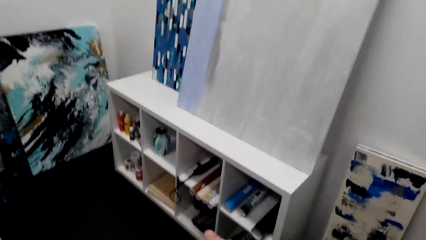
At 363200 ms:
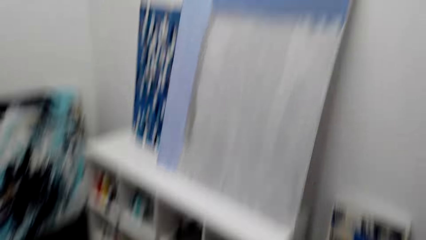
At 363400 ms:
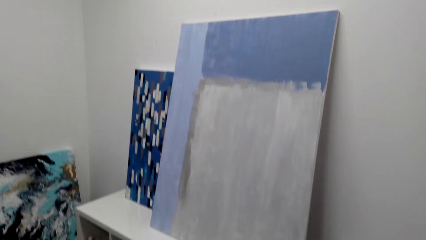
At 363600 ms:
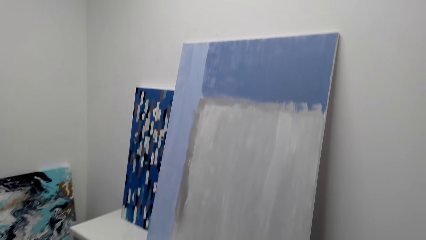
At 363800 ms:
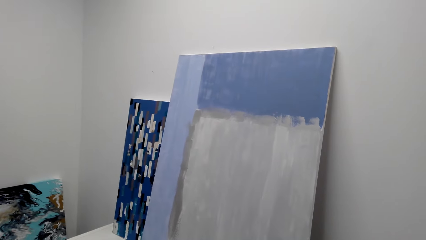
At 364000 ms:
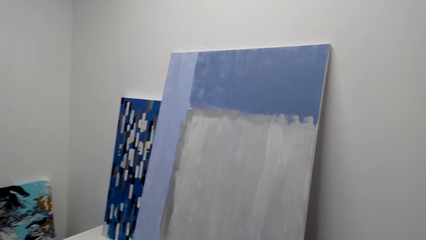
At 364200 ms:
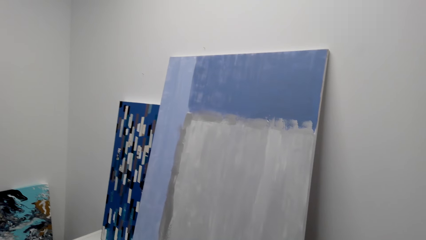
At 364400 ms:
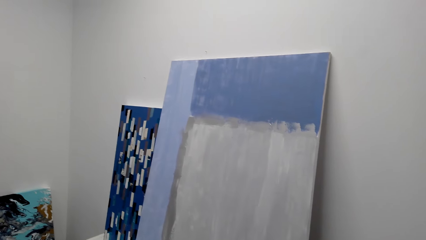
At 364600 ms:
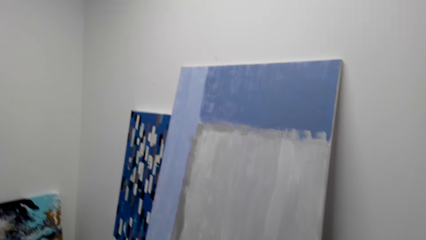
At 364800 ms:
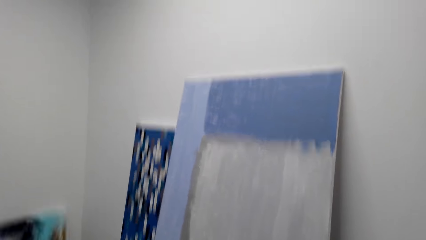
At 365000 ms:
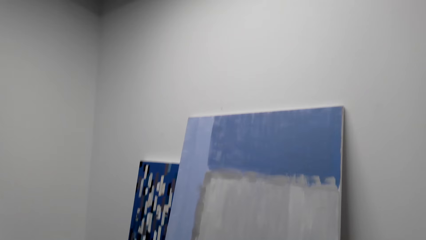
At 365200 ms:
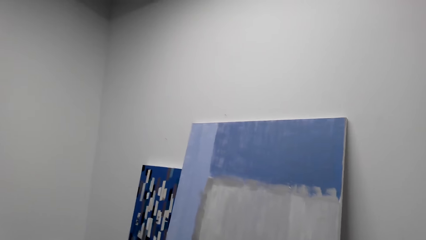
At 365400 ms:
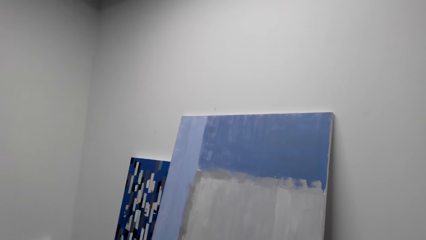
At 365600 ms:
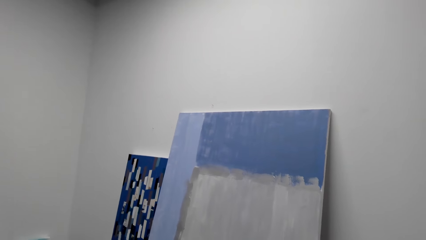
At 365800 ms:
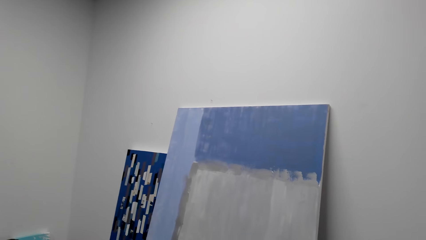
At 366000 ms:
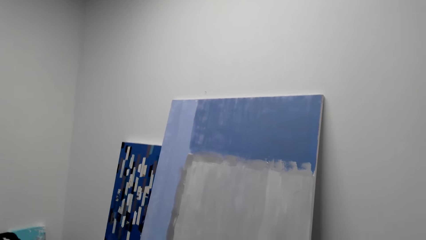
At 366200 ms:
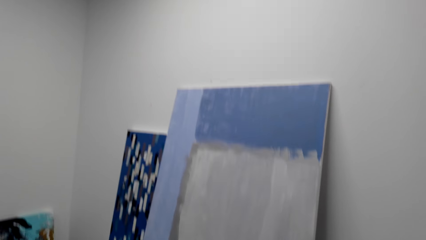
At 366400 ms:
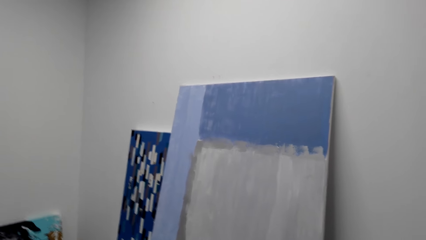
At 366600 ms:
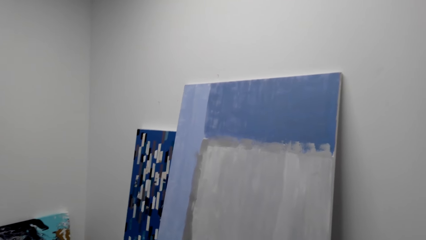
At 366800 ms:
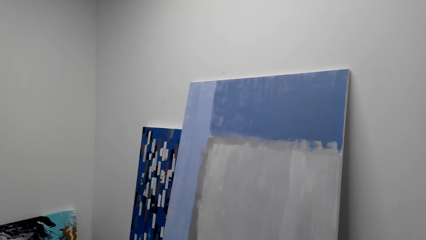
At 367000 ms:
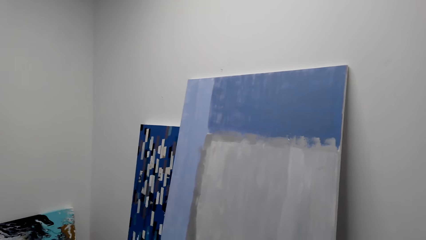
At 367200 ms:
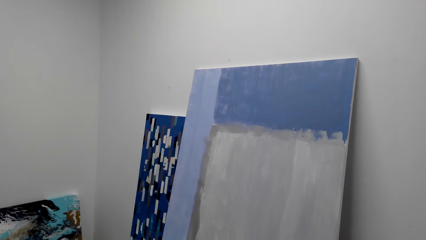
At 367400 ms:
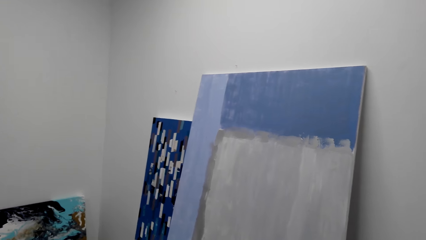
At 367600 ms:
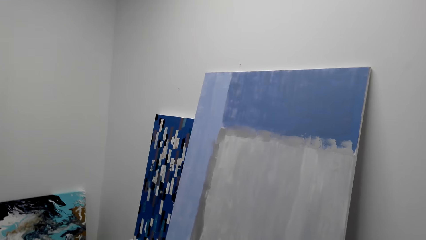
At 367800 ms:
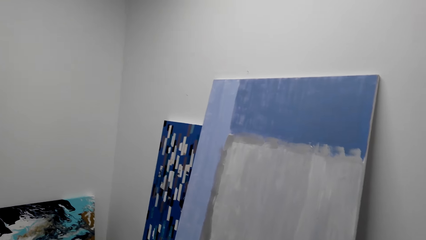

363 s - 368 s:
The camera wearer moves his hand.

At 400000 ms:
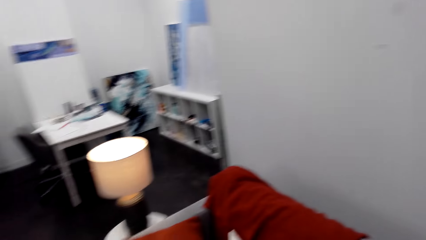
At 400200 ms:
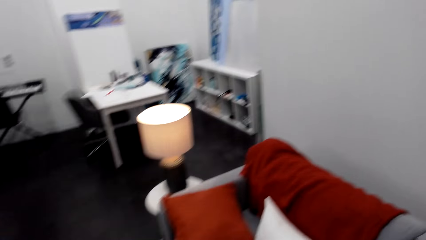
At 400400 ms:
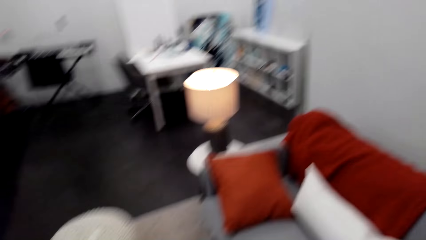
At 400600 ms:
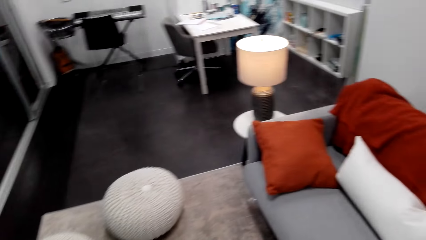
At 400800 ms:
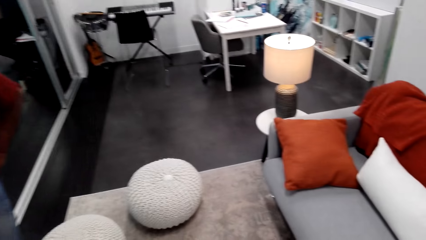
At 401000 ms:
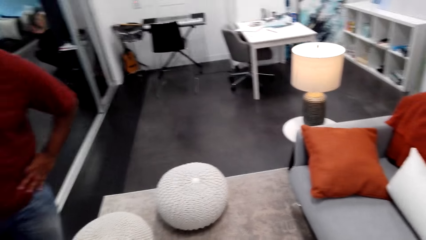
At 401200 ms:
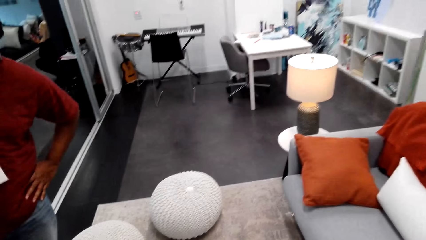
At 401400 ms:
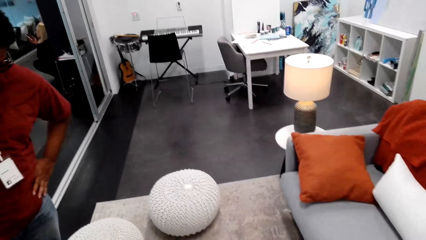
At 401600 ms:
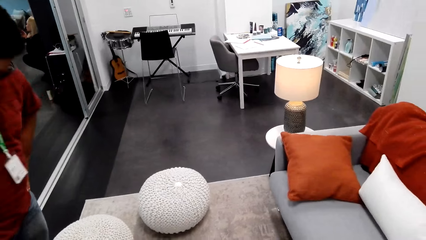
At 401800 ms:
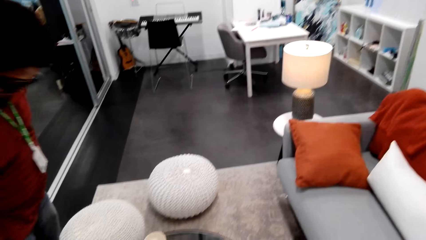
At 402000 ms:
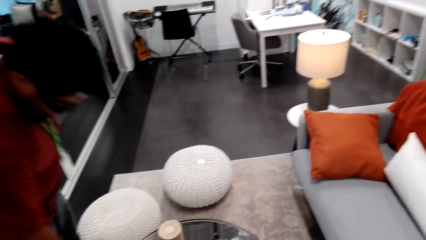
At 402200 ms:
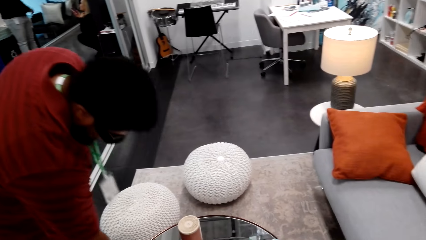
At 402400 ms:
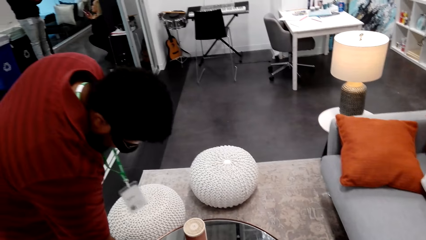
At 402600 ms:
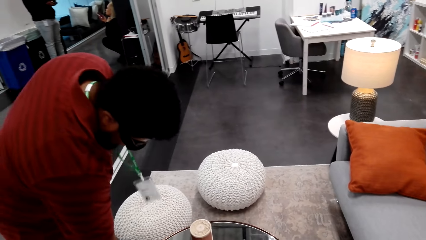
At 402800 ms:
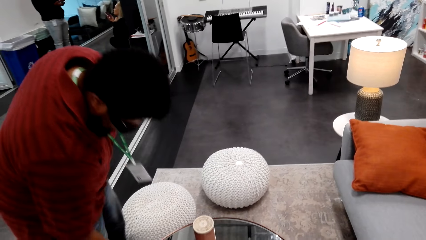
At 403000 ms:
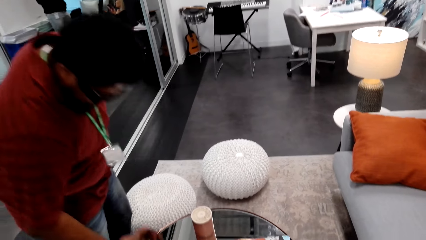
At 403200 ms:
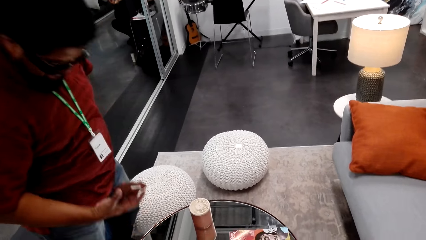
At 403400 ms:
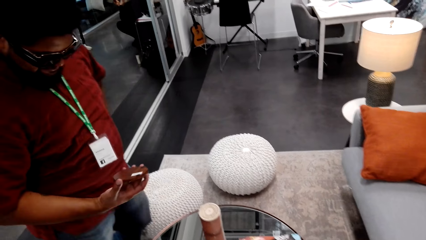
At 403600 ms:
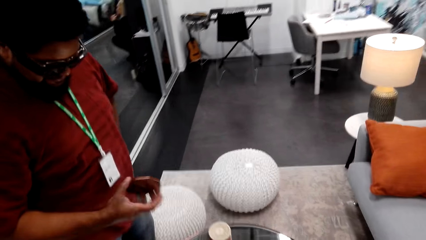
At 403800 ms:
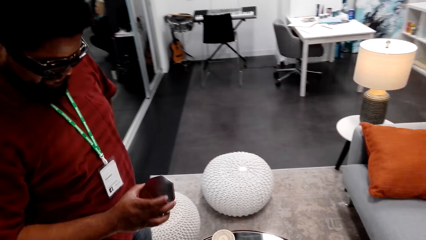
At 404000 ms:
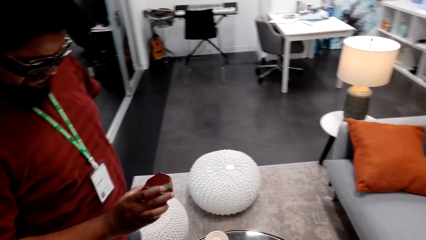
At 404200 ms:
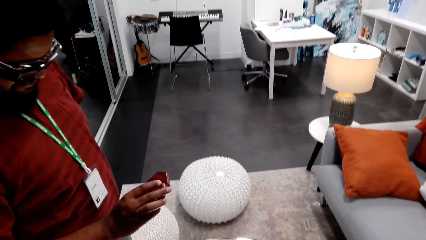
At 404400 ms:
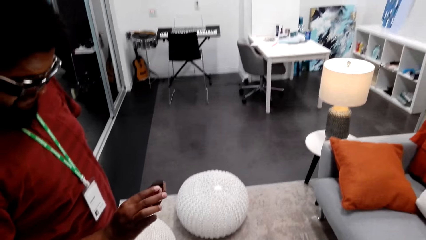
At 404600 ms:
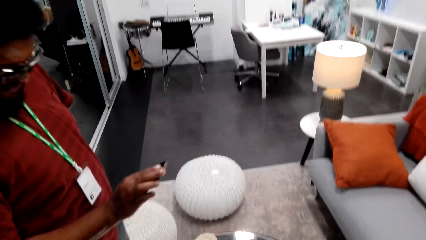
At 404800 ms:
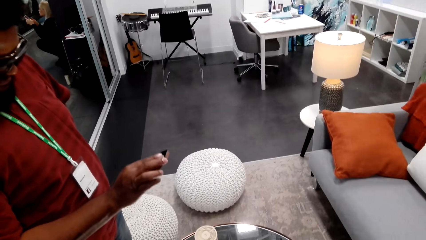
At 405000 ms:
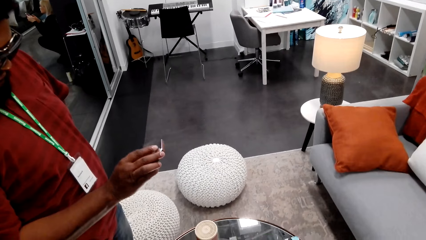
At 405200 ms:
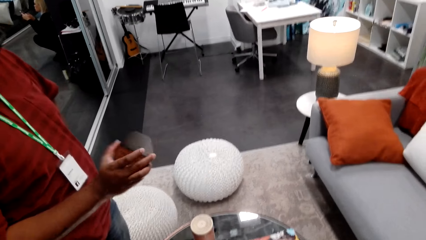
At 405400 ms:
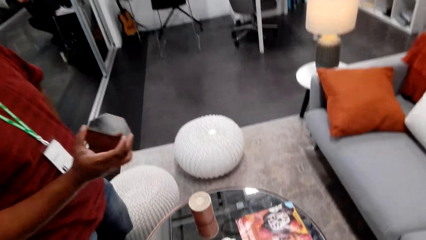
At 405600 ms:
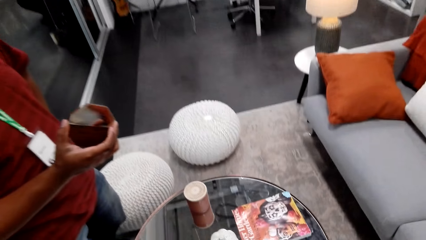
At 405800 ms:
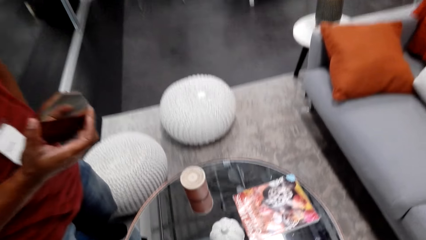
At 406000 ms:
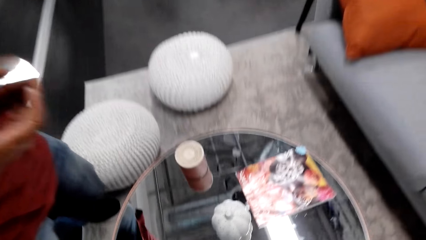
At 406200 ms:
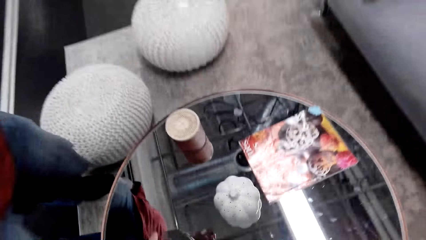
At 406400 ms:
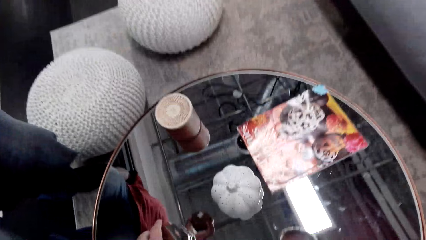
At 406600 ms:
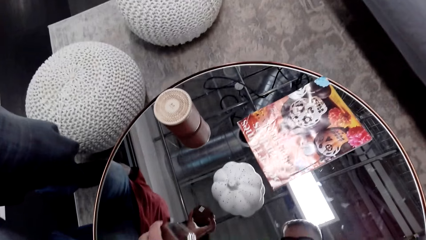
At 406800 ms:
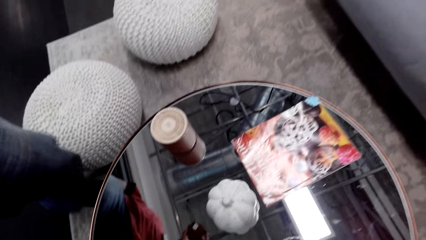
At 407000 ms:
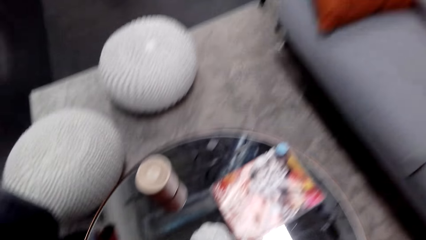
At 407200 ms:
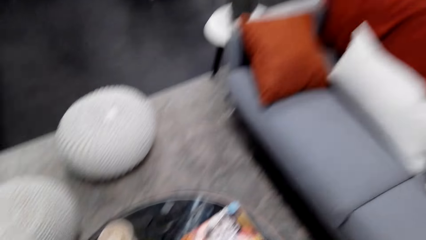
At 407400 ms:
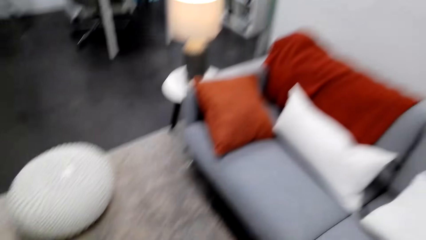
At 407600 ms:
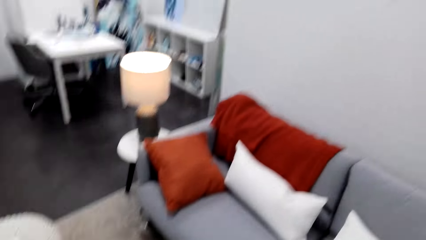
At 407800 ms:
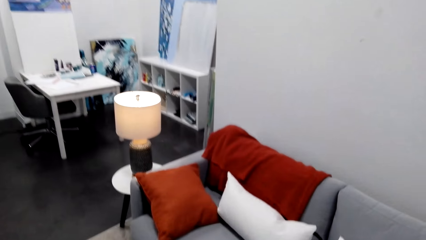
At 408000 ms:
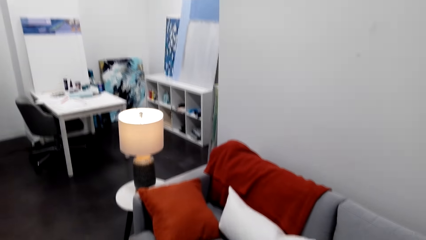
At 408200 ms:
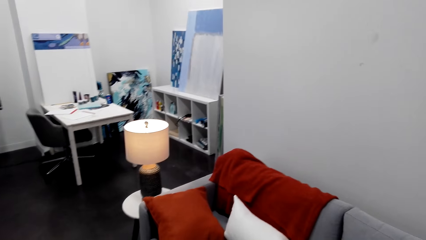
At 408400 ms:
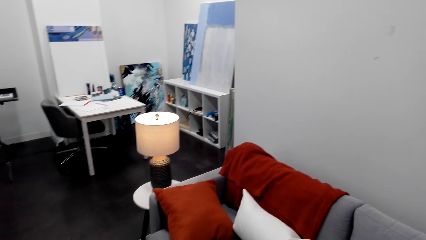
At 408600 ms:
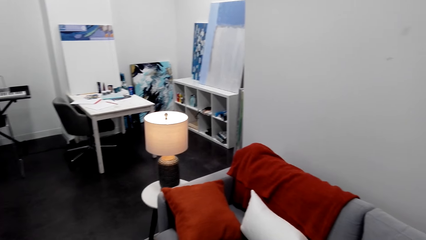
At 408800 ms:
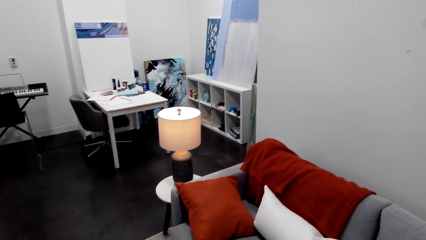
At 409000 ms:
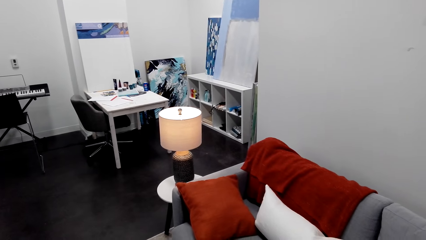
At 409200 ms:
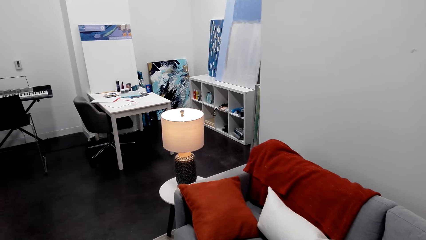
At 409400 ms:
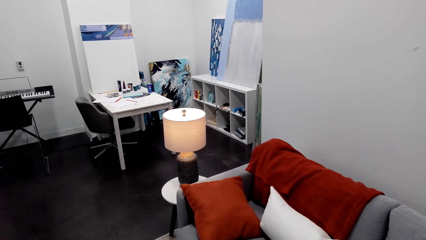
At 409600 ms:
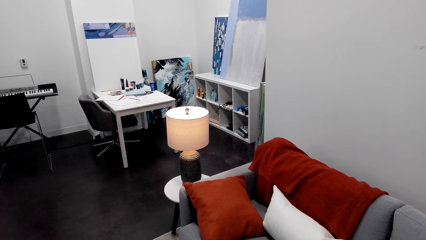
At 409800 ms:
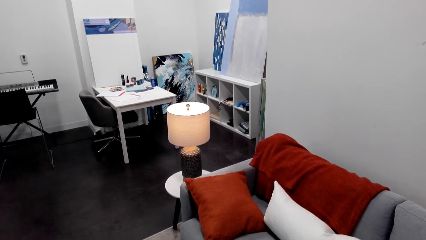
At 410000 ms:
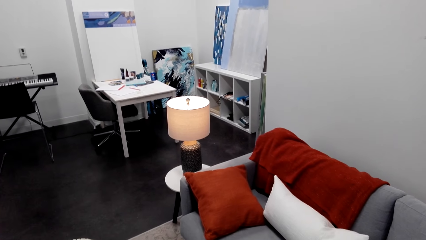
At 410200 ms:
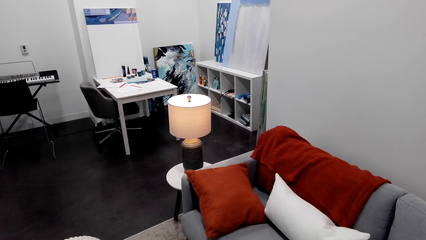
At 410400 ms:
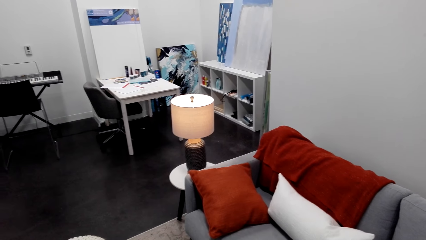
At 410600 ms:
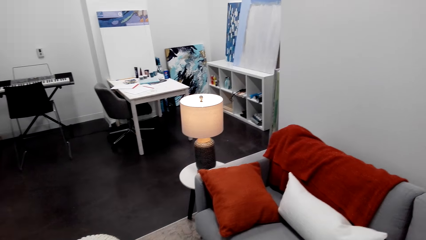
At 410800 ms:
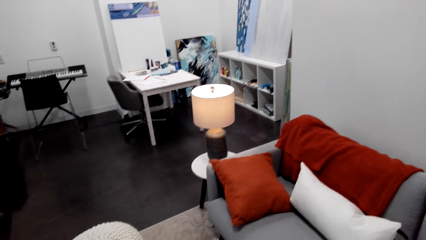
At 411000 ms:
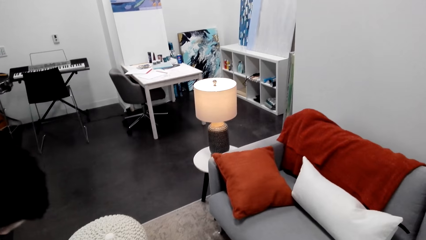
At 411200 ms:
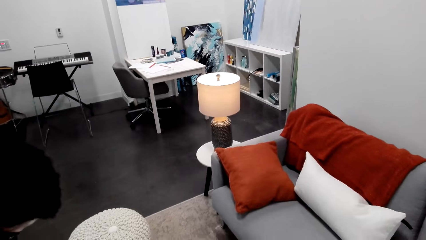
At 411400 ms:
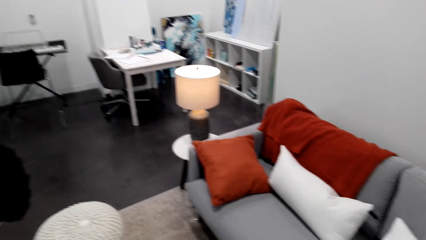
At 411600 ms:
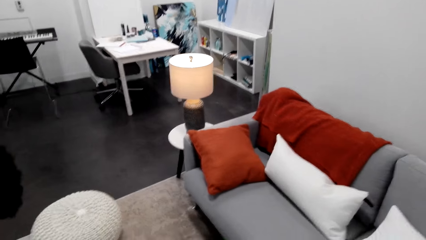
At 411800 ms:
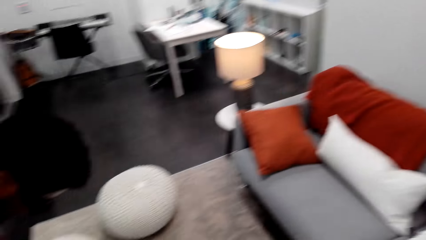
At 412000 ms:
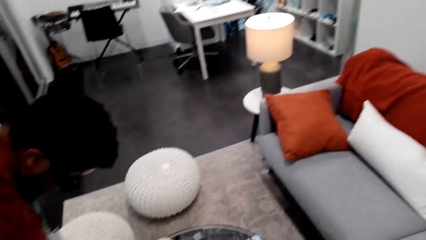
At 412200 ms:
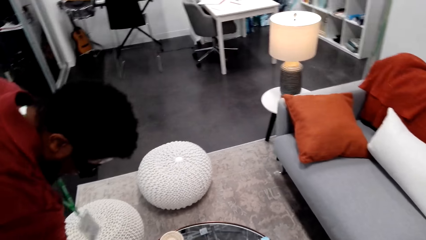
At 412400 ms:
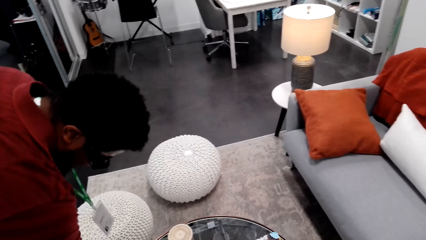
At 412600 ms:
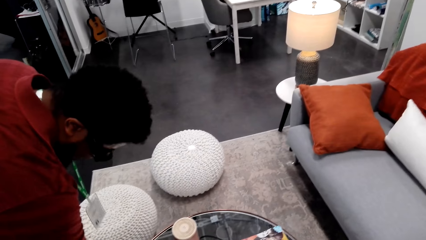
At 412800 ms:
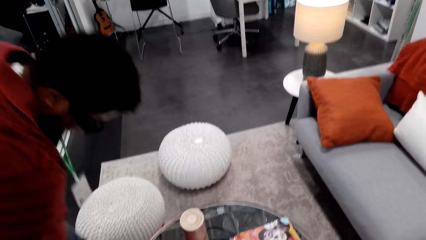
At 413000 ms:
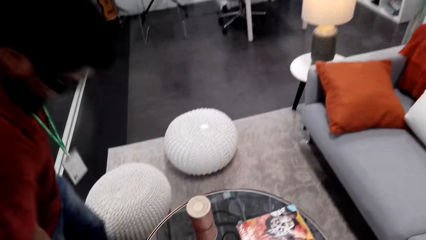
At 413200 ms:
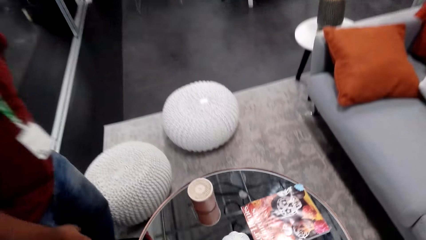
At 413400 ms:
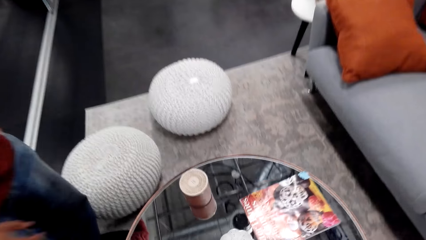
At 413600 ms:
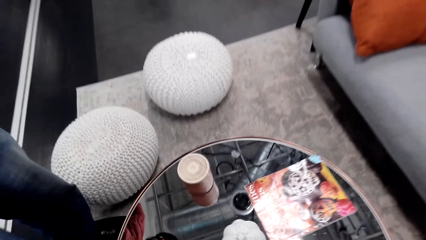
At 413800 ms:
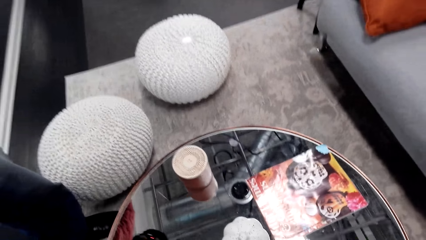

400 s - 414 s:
A man picks up something. The camera wearer picks up something. The man puts back something.
